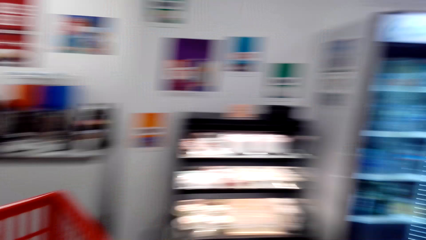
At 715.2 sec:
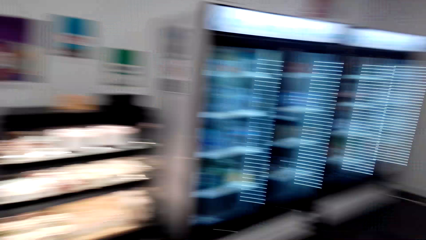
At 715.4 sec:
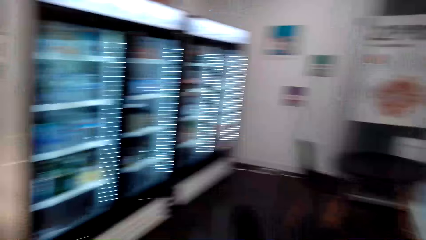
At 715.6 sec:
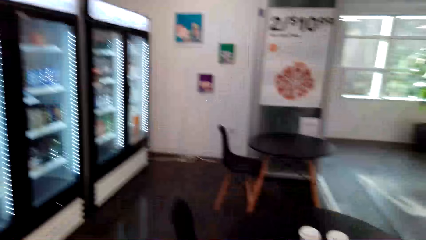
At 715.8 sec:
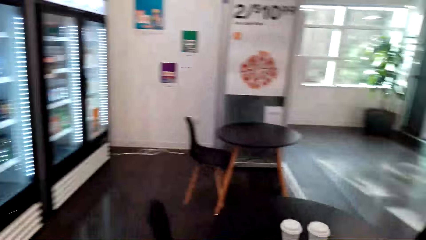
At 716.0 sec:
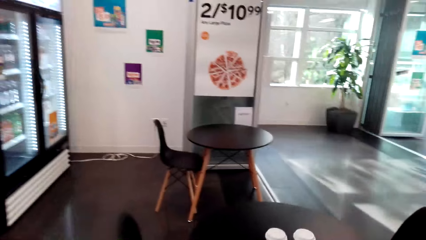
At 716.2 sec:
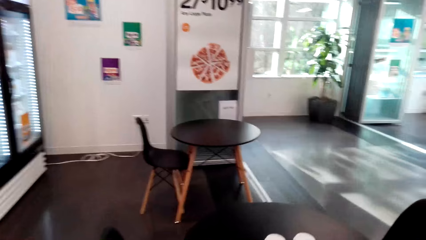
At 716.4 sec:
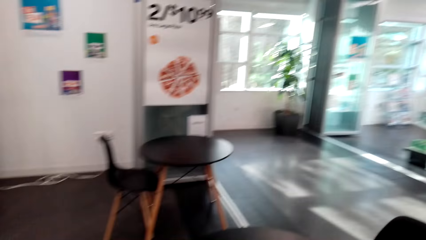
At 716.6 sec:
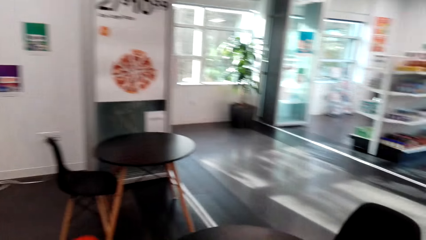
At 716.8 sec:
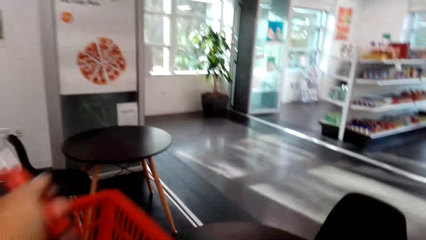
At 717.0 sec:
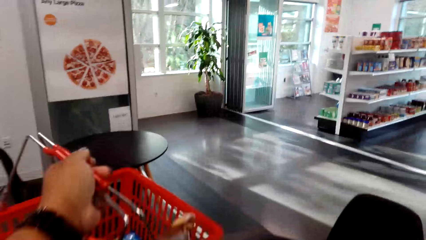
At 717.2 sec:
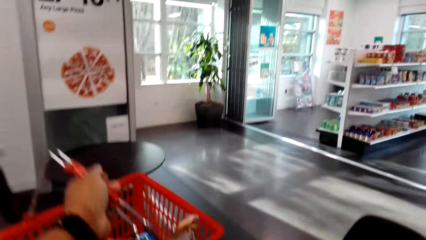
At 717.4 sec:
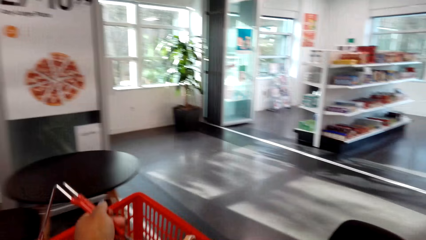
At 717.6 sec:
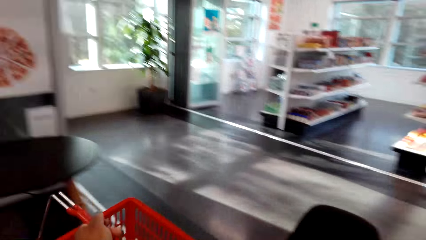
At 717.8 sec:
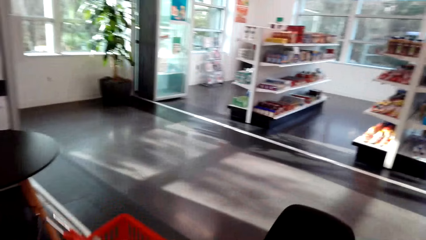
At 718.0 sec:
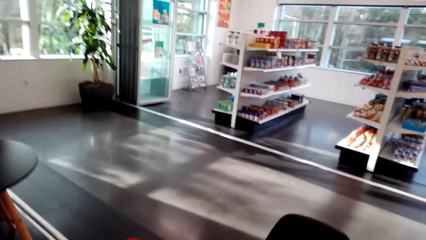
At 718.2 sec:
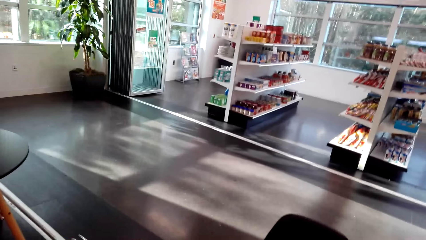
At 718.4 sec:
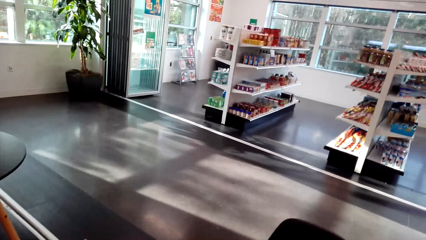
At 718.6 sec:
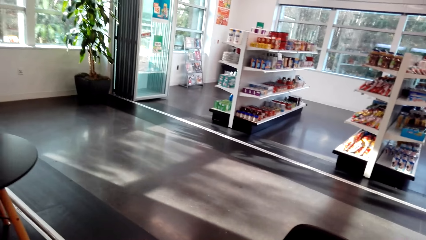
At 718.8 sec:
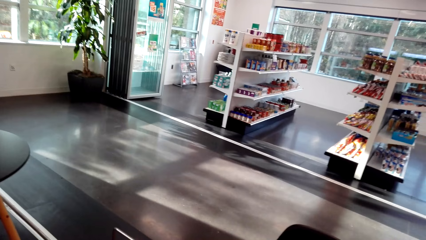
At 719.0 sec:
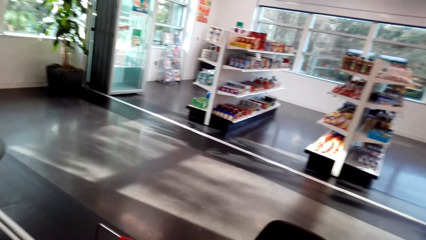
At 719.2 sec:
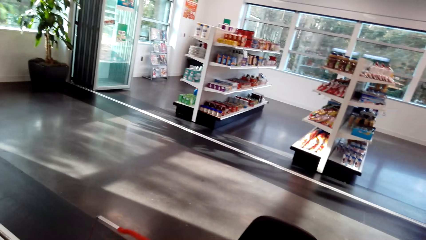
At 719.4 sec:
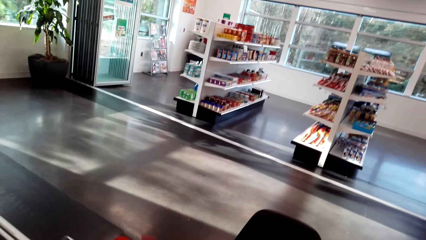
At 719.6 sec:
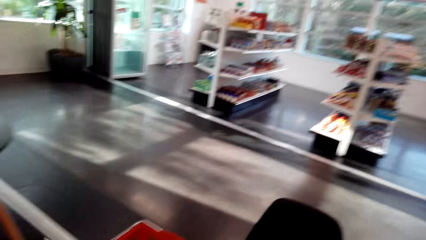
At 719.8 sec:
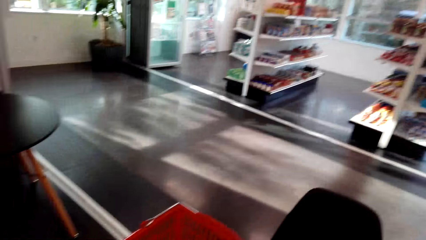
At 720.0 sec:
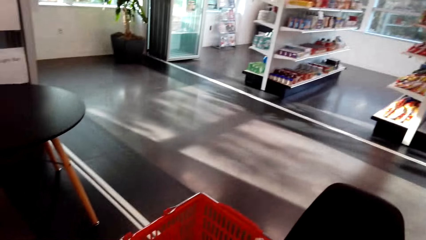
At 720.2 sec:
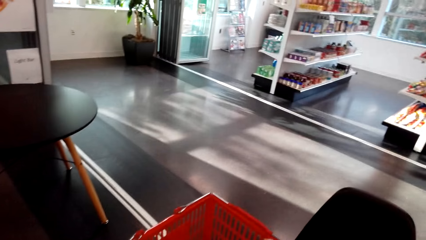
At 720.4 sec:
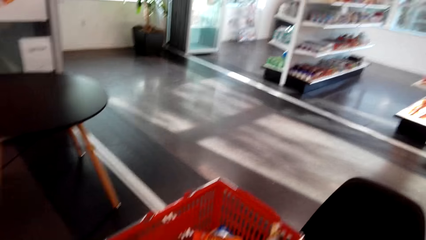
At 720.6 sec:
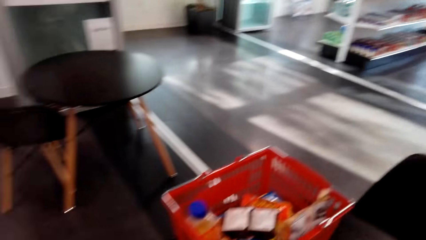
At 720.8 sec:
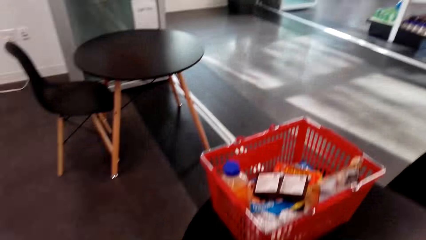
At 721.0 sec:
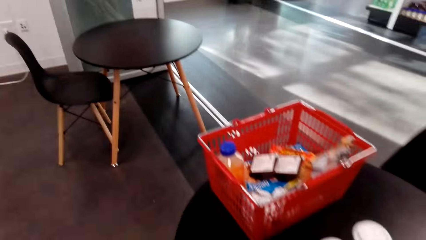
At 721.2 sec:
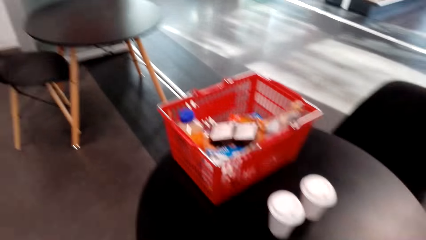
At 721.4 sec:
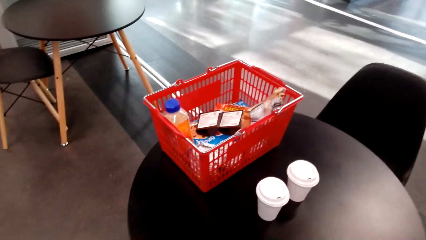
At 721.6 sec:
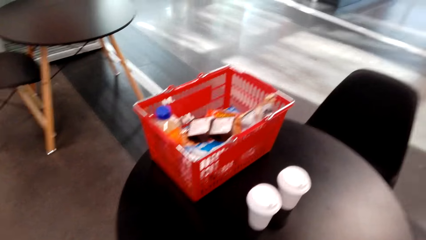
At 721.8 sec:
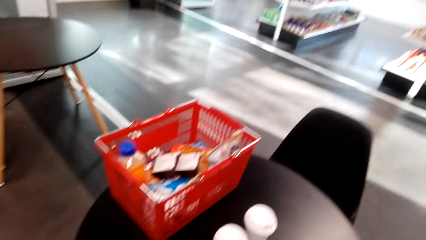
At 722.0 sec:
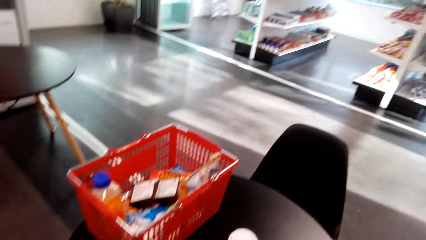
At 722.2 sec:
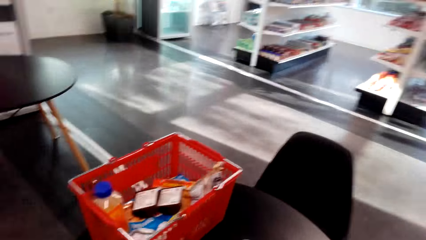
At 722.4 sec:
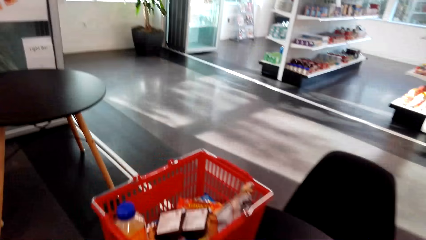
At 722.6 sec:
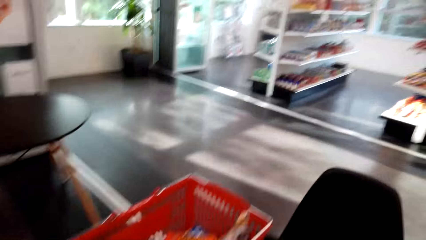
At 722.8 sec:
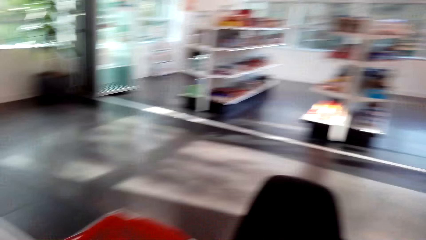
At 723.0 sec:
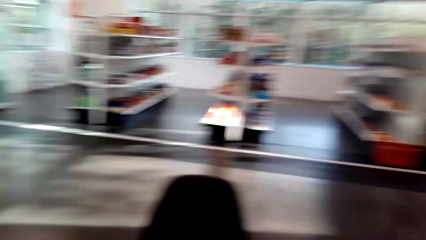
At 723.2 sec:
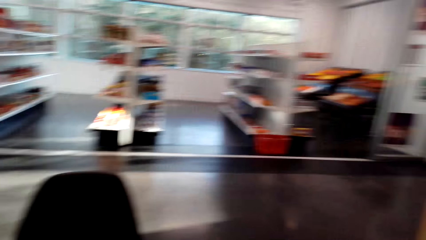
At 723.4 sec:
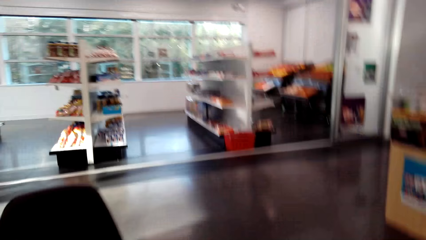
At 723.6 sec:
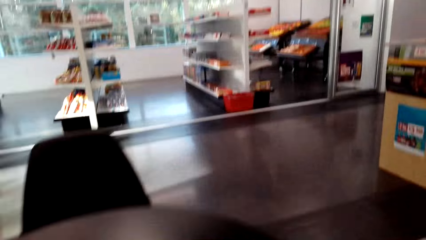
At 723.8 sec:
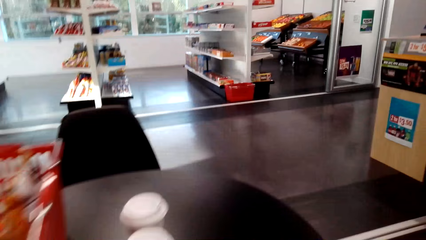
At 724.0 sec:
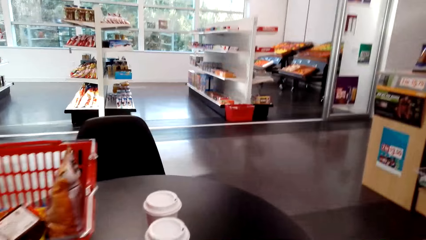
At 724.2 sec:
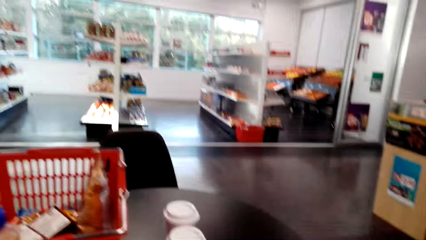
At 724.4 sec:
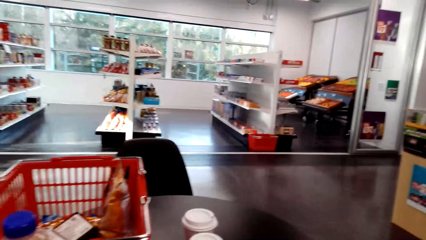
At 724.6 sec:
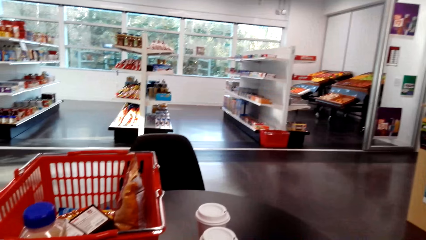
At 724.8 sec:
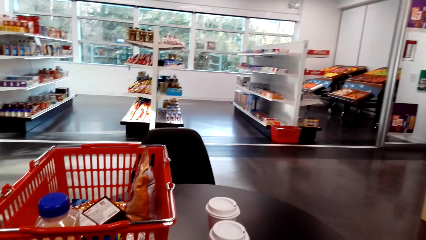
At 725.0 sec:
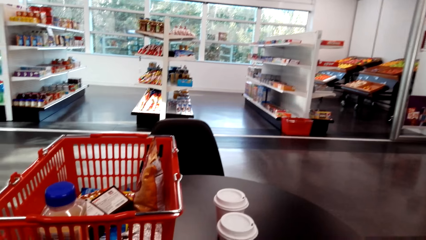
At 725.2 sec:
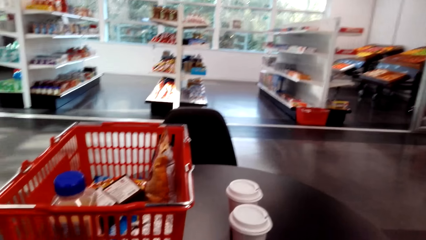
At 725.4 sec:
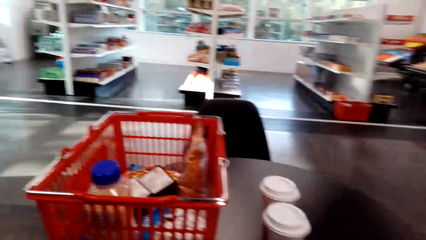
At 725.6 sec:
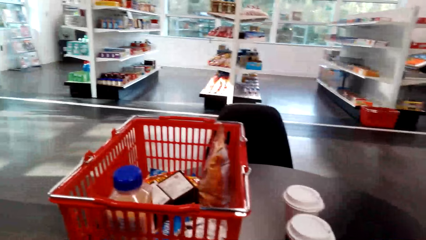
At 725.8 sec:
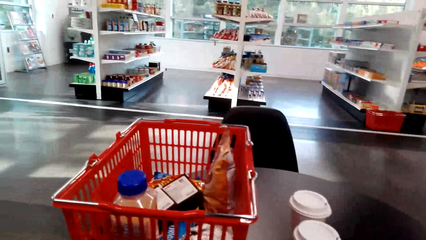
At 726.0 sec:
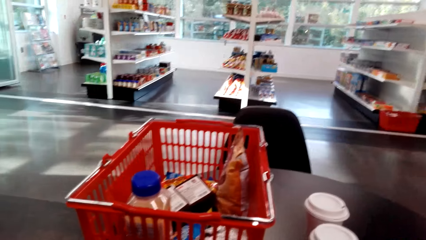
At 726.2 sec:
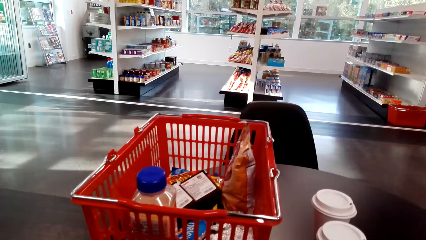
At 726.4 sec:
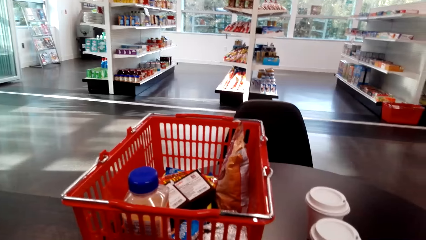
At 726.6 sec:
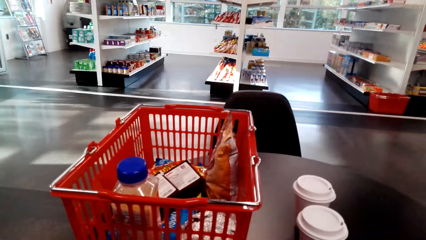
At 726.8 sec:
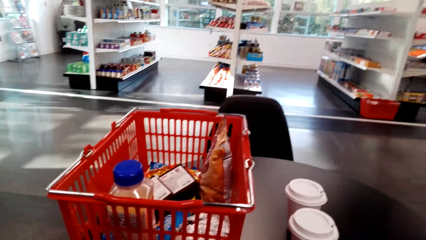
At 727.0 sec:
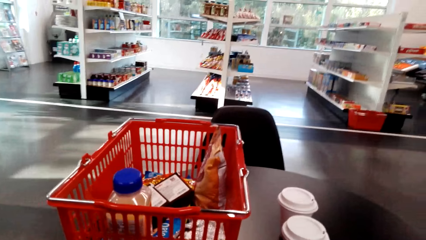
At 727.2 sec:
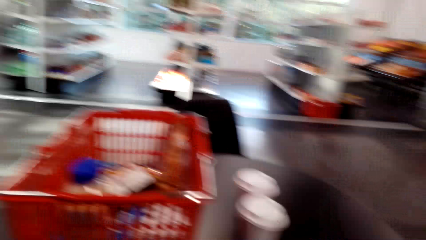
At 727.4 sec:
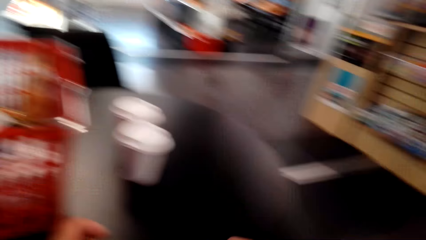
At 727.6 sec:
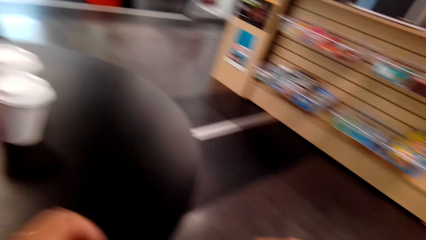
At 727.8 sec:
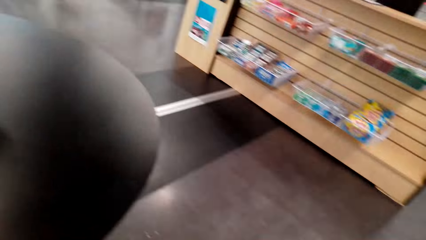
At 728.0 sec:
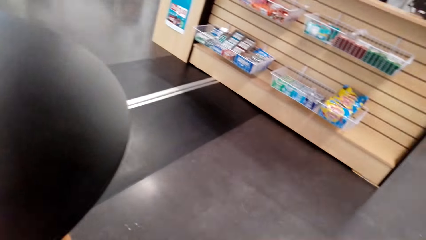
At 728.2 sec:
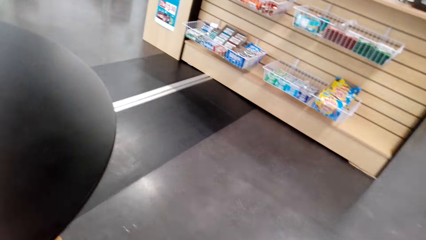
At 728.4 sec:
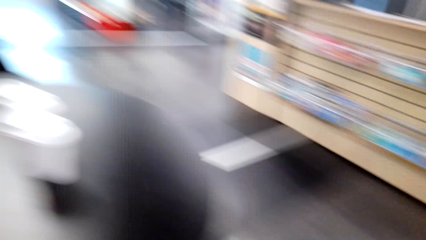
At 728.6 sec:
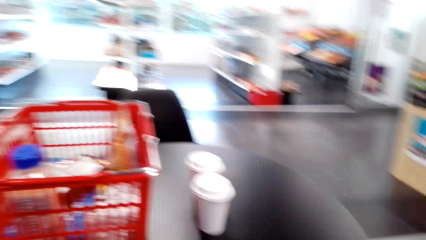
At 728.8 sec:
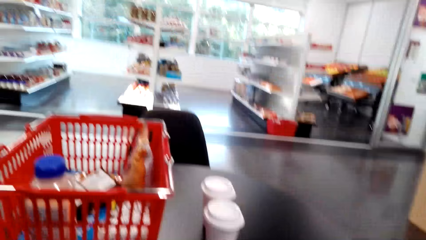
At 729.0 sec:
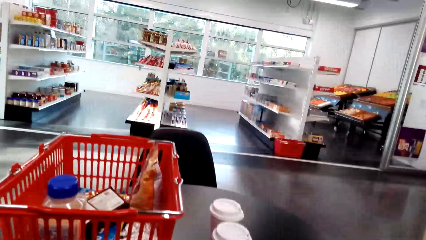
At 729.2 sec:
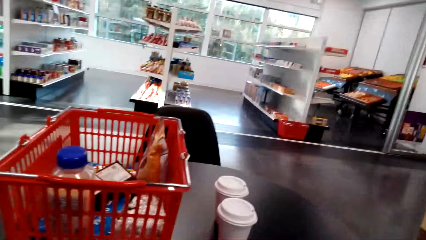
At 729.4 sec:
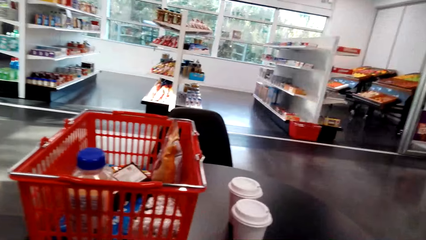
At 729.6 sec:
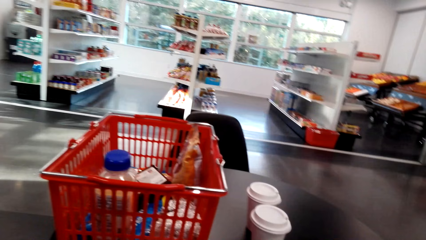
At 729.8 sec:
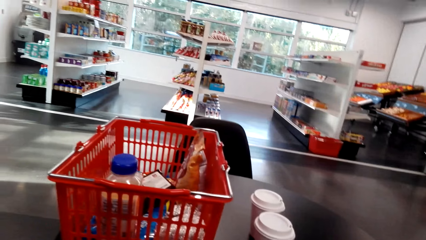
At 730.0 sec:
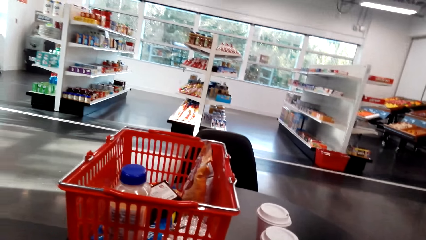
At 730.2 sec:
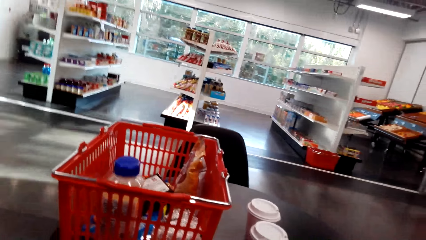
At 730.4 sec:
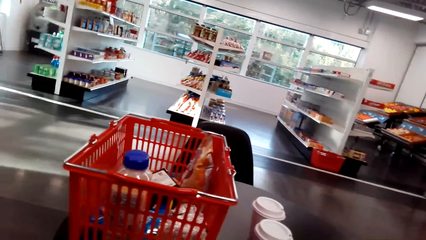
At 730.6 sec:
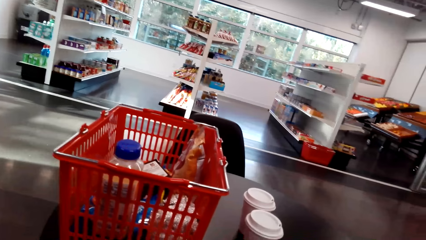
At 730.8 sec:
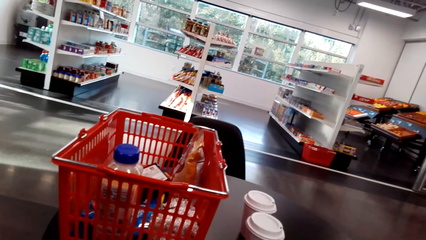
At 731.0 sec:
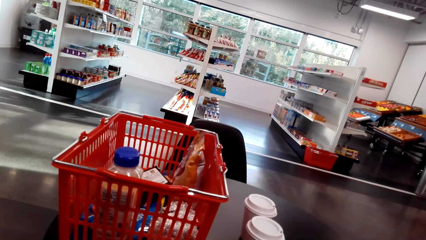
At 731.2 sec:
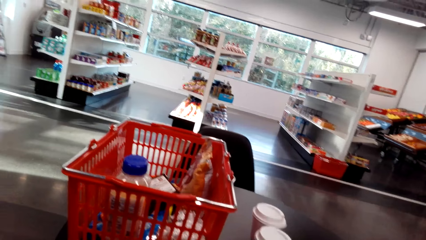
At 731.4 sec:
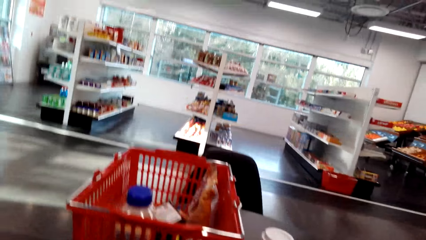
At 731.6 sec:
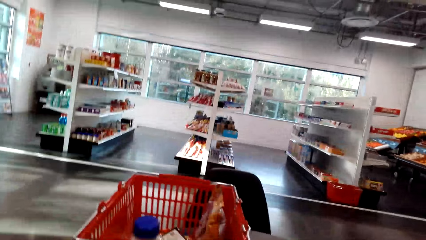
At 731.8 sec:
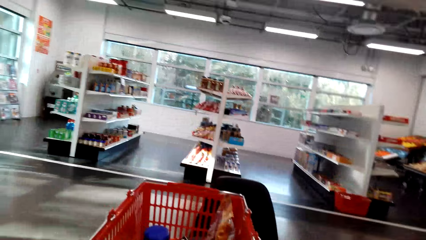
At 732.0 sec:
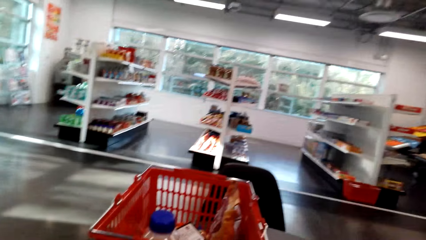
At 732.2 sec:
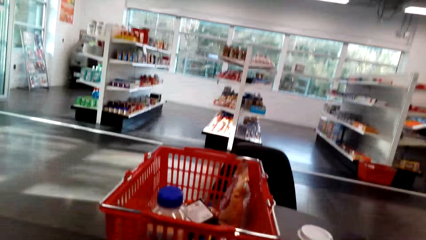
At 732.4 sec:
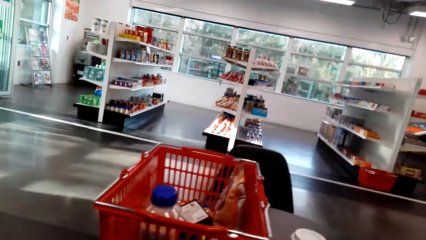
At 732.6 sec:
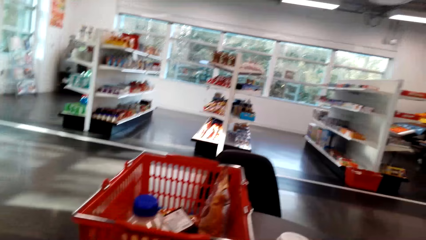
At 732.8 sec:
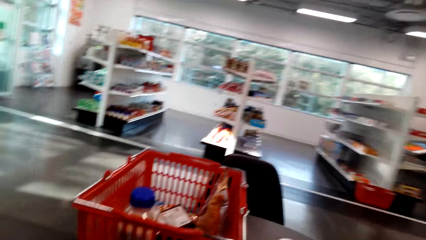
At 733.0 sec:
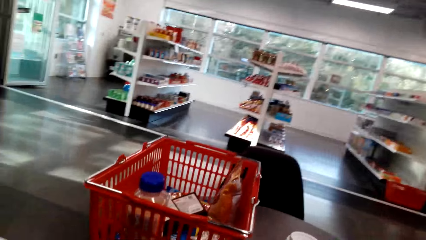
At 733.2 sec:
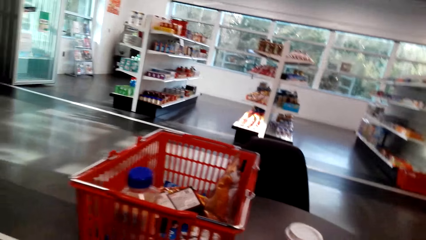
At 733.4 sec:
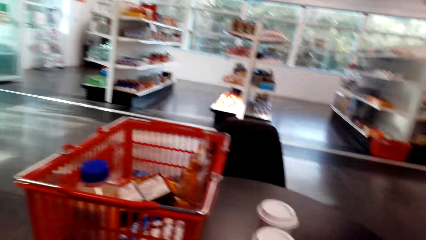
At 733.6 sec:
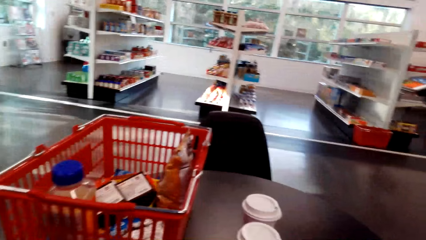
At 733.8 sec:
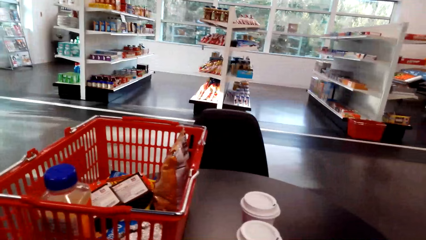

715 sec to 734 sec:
The camera wearer takes the shopping basket. They walk around the supermarket. They put the basket on the table. They walk around. They look around.
